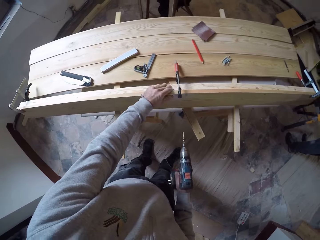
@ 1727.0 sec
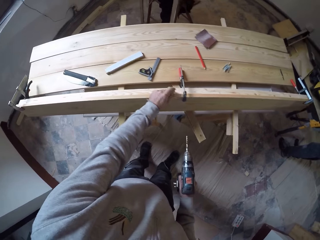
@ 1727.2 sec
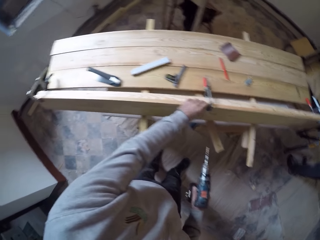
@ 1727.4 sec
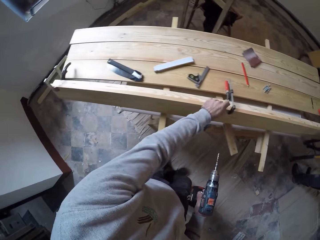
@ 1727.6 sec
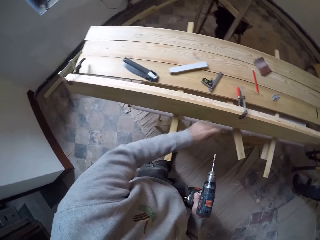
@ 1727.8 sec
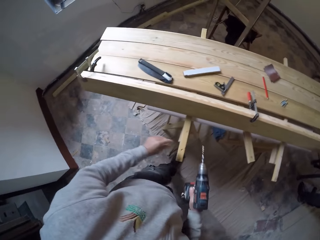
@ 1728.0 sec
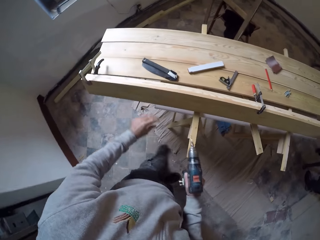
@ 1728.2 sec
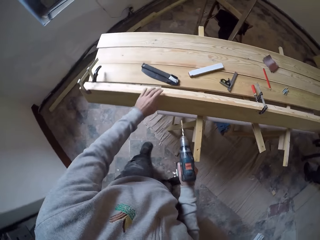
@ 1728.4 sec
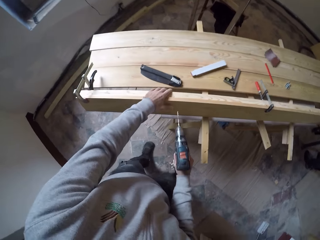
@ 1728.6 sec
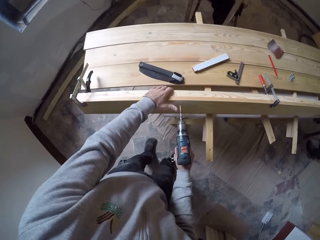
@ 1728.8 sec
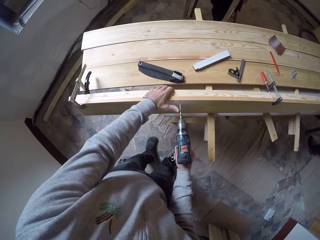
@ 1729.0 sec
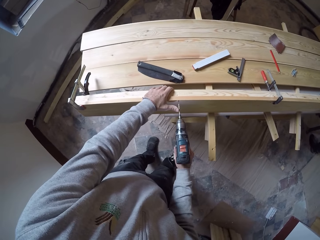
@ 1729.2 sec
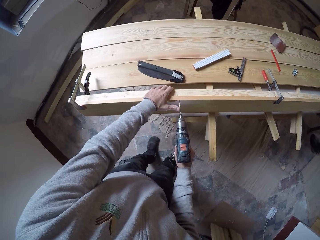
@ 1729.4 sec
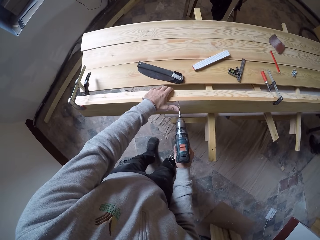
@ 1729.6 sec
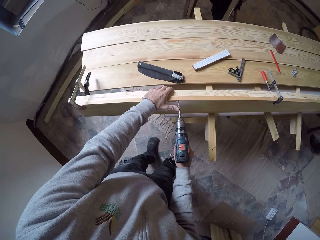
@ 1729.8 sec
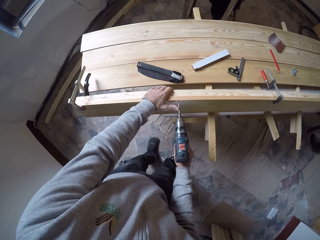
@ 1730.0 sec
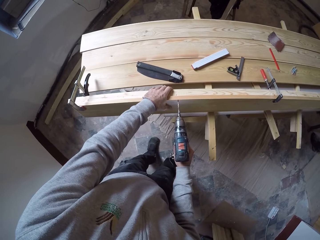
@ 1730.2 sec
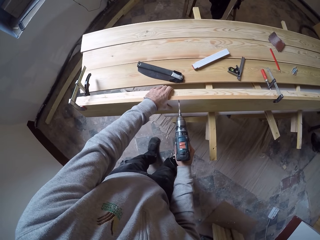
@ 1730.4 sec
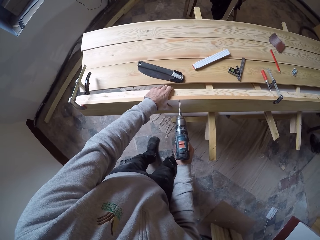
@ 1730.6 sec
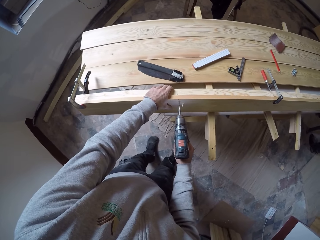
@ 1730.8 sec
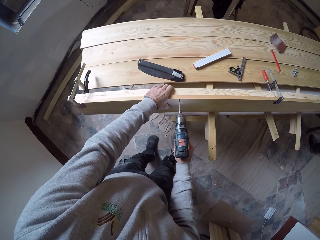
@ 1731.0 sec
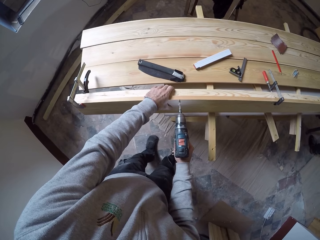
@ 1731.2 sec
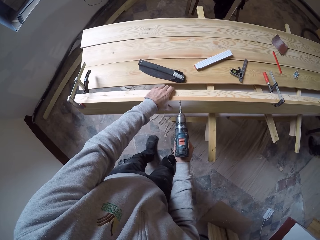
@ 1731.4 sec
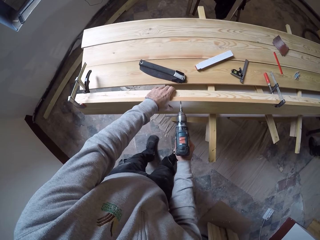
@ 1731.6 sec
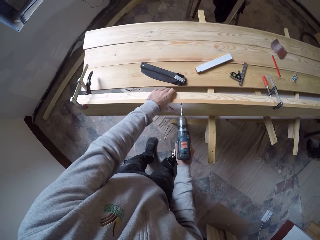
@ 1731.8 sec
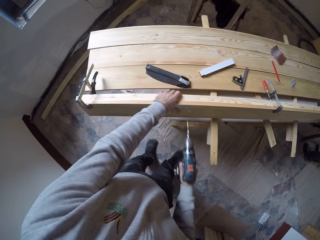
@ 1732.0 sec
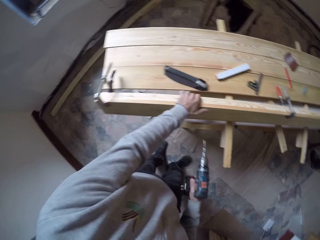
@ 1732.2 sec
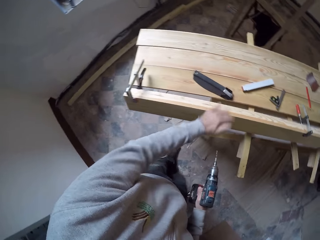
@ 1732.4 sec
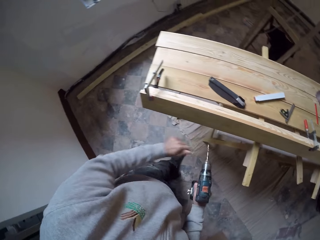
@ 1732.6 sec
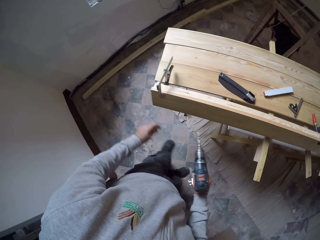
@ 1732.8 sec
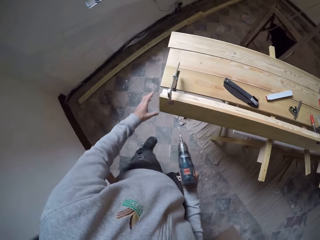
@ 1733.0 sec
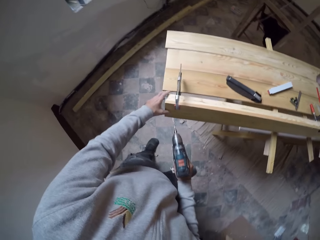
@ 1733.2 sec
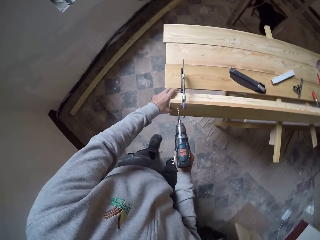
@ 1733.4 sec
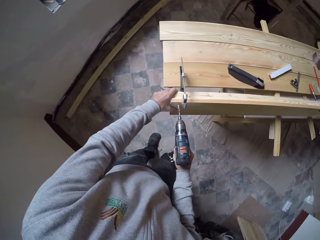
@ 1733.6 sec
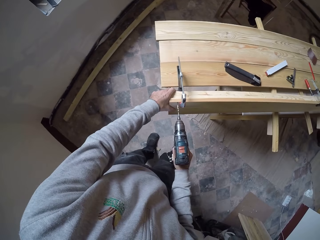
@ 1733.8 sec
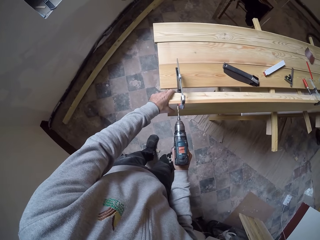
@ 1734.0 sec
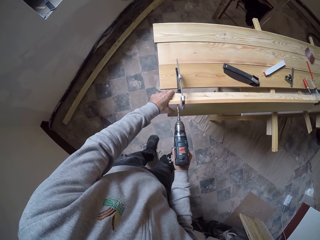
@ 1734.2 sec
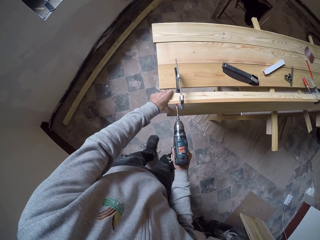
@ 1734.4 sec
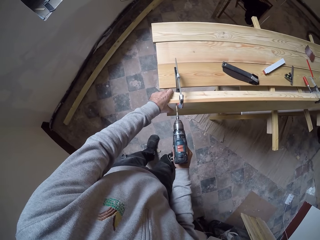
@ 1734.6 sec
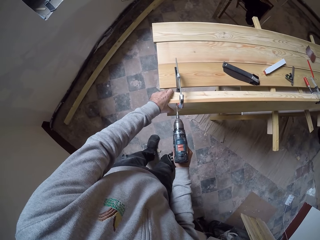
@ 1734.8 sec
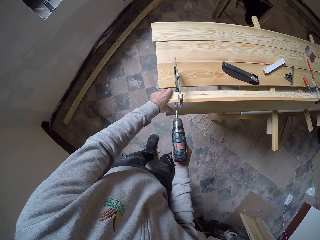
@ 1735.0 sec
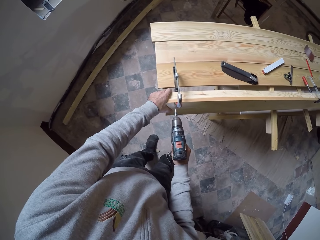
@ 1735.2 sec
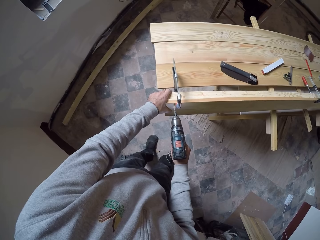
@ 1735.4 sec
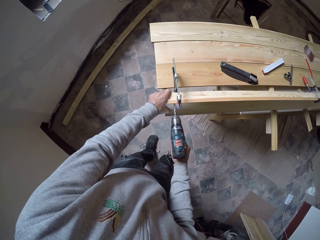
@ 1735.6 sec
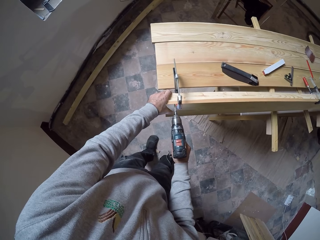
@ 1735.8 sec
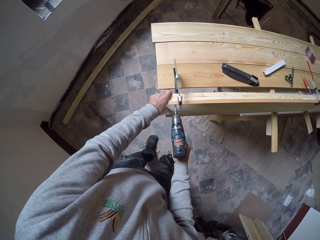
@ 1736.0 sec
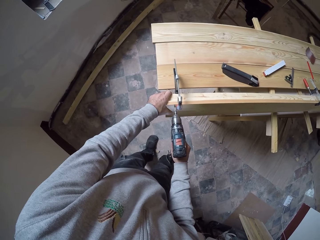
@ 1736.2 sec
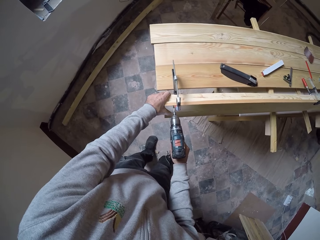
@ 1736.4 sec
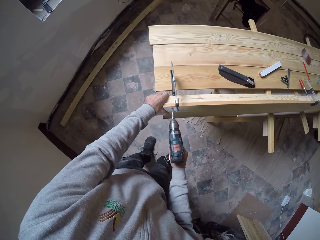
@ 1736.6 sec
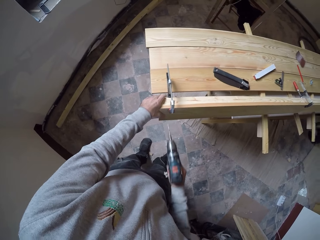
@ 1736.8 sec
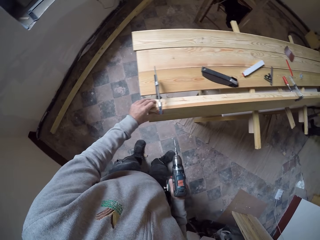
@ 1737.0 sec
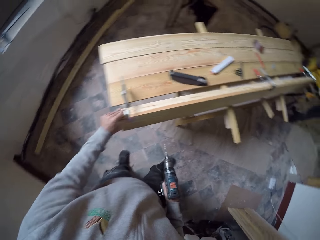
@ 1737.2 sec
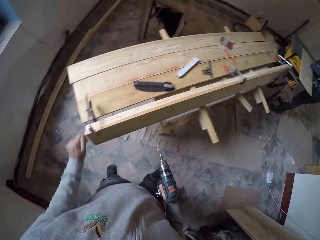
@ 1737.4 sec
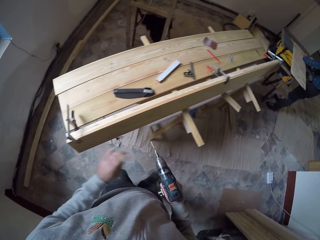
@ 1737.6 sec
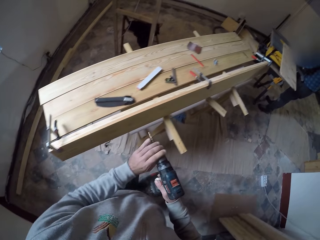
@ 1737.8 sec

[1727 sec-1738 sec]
The camera wearer removes dirt on the wood. They drill a hole in the wood with a drill. They do so again. They remove dirt on the wood.

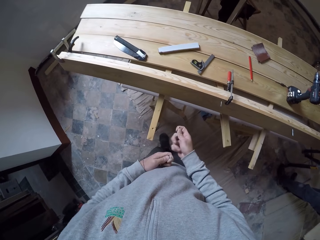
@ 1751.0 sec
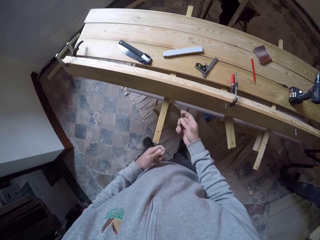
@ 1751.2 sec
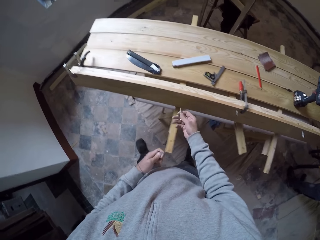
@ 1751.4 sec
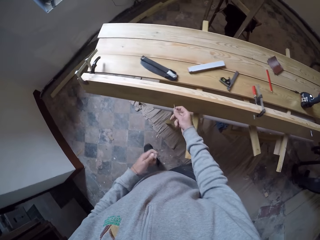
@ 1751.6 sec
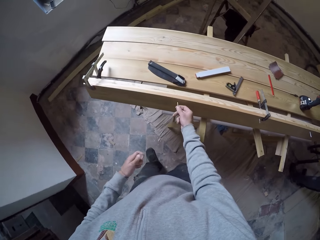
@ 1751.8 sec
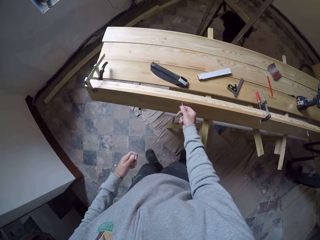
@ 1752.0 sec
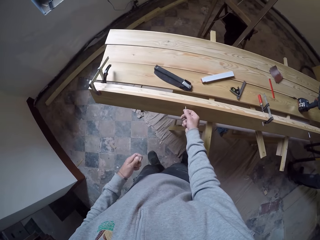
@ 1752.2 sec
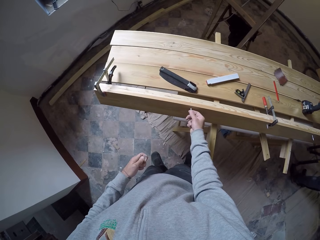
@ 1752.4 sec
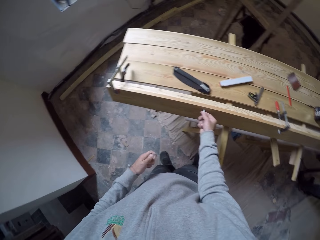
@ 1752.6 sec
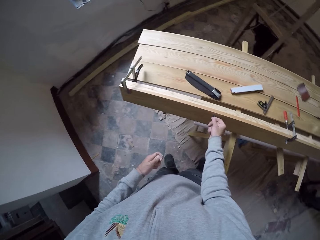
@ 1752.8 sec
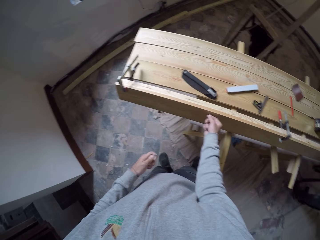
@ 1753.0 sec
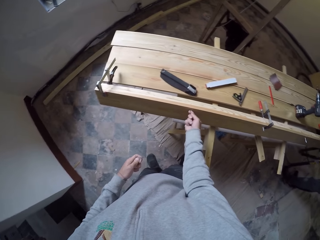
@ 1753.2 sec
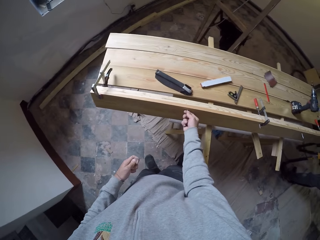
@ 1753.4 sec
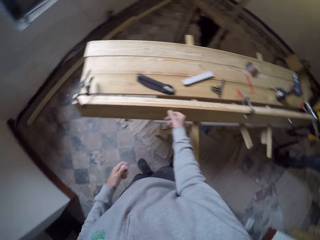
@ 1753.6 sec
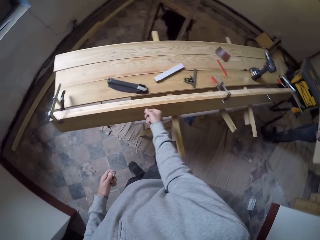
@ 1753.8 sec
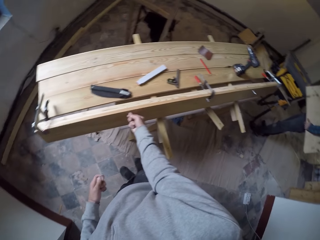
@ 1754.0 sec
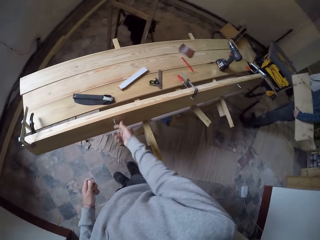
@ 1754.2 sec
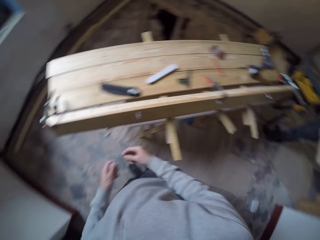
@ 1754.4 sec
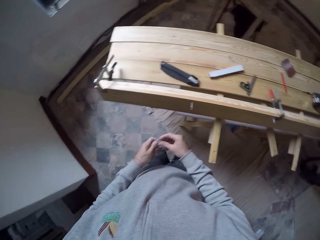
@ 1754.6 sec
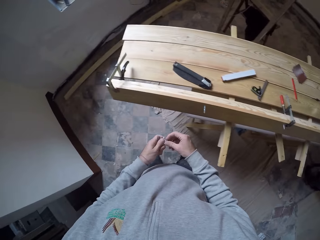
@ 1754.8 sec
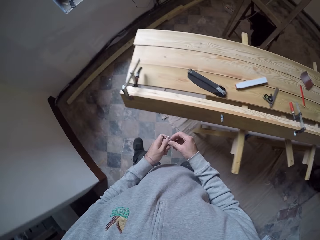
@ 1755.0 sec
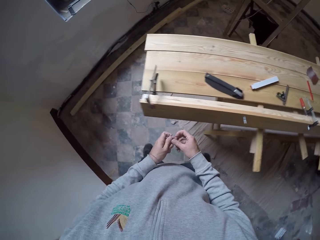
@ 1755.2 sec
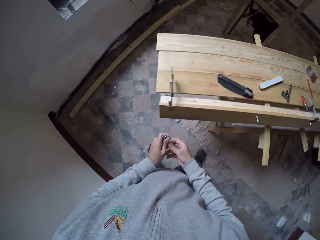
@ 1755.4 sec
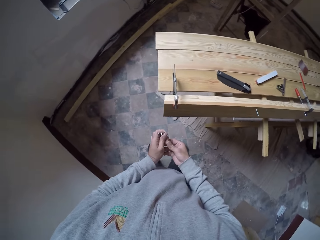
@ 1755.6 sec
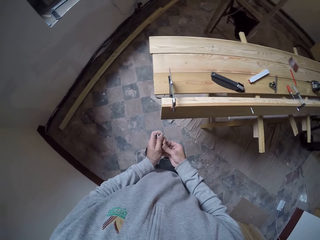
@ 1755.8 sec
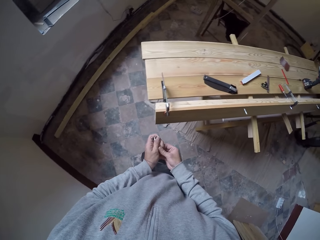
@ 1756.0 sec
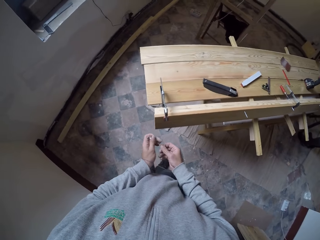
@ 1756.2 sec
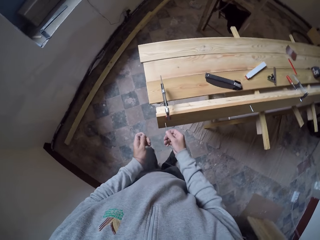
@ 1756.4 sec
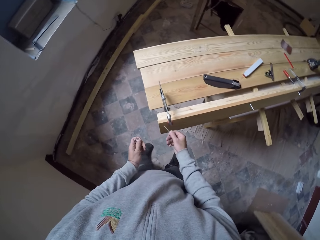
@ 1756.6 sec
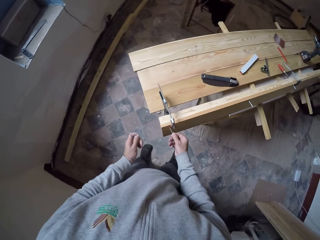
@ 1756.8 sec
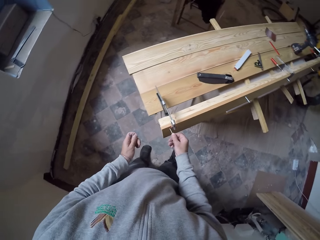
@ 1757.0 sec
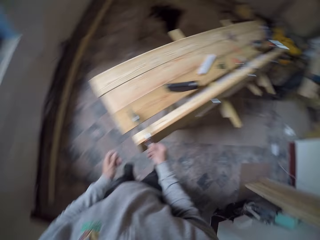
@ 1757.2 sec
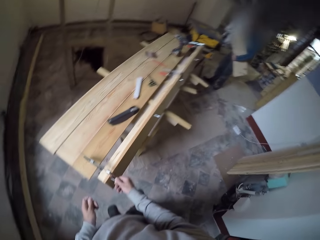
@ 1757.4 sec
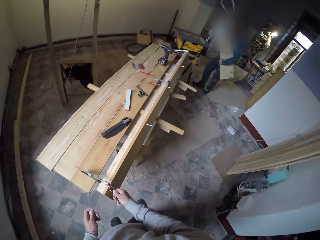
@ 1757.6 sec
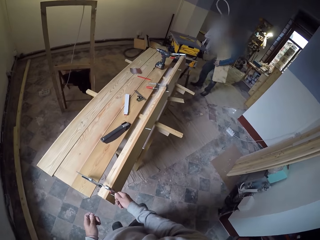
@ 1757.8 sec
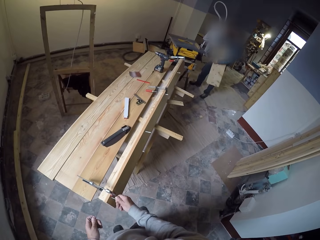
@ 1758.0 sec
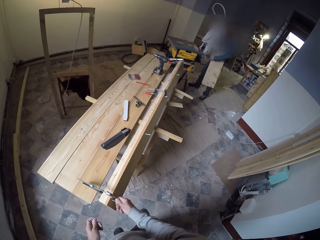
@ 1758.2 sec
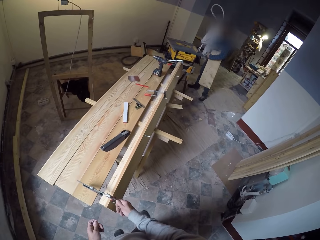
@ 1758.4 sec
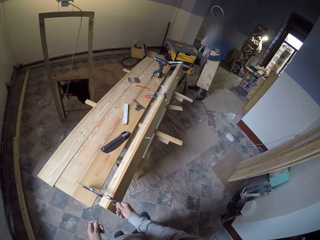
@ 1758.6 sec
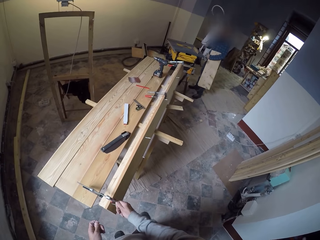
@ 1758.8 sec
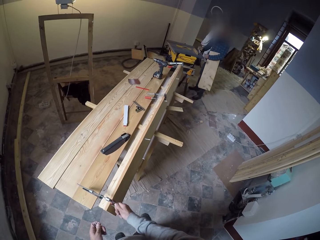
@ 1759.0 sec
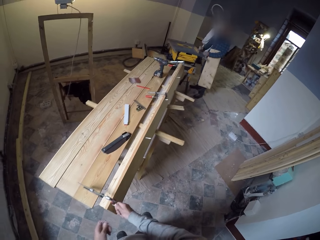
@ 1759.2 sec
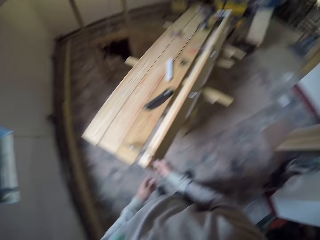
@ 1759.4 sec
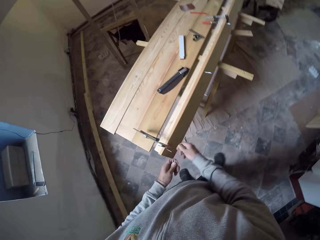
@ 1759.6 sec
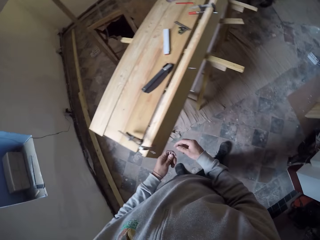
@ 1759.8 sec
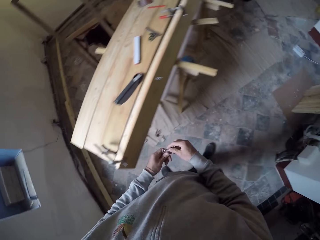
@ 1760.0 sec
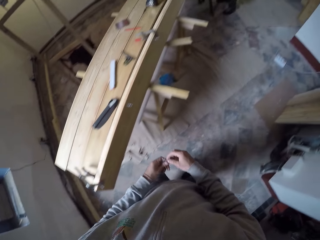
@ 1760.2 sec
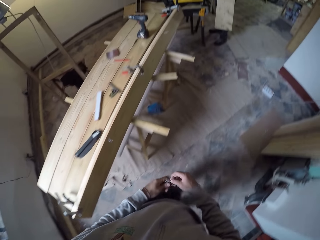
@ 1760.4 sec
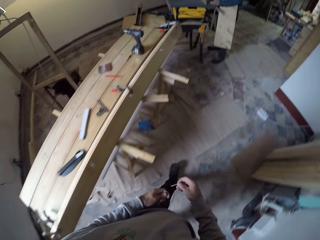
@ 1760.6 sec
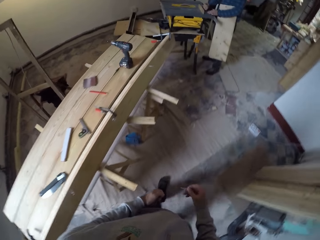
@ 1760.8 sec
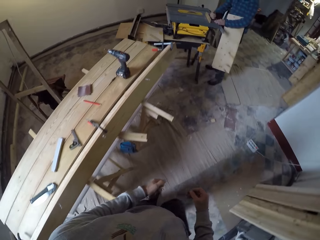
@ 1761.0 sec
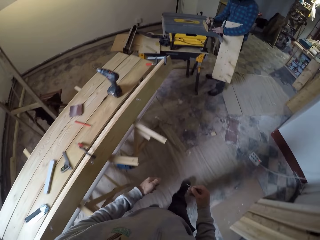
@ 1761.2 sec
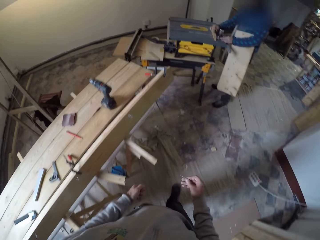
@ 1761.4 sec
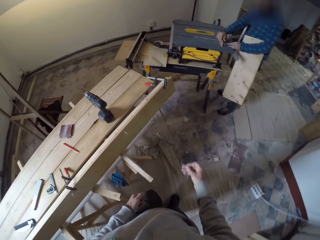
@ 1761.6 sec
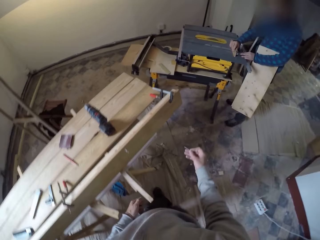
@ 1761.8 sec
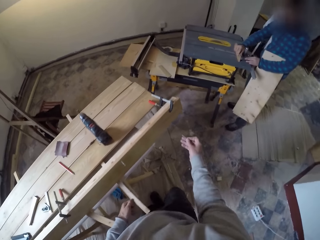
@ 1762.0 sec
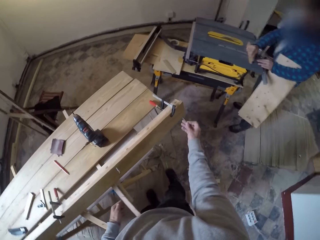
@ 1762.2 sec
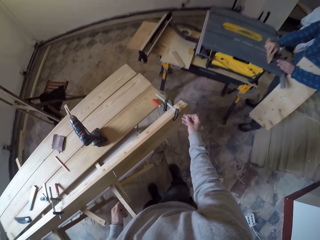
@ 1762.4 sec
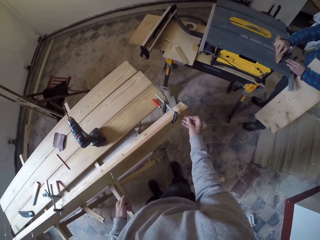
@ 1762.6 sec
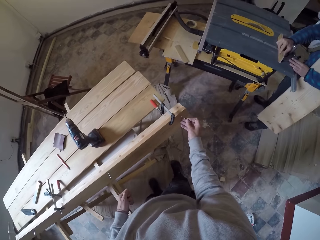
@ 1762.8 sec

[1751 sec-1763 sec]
The camera wearer inserts screws in the wood. They pick a screw in the left hand. They insert screws in the wood. They look around. They walk in the workshop.
